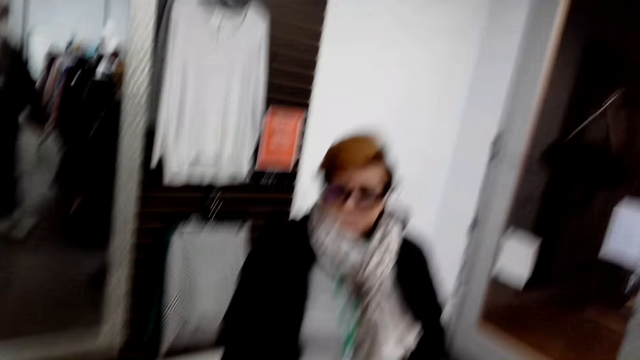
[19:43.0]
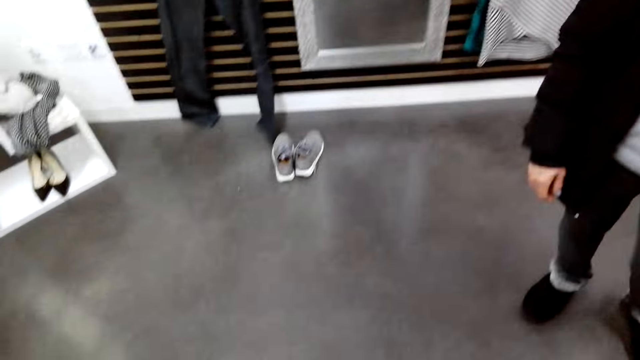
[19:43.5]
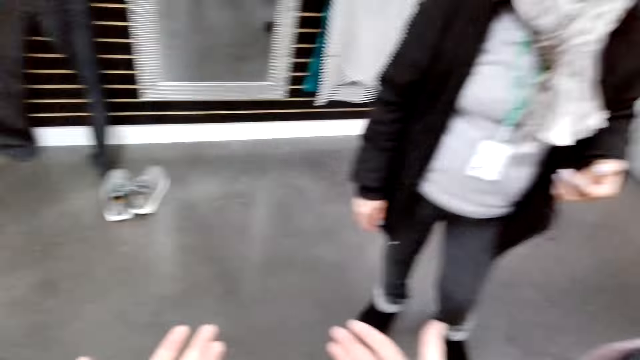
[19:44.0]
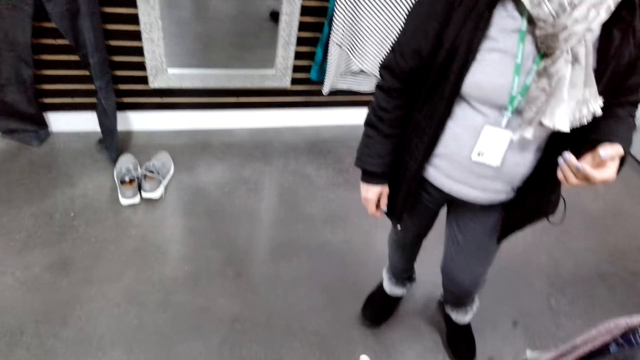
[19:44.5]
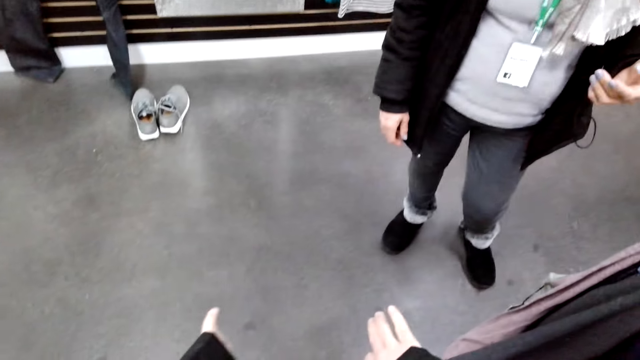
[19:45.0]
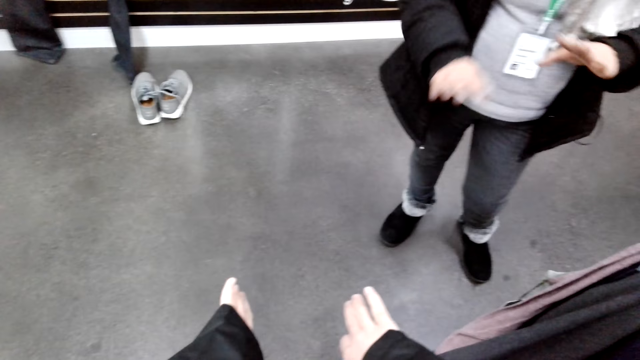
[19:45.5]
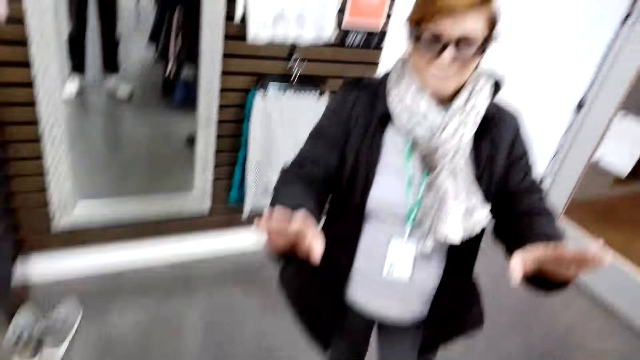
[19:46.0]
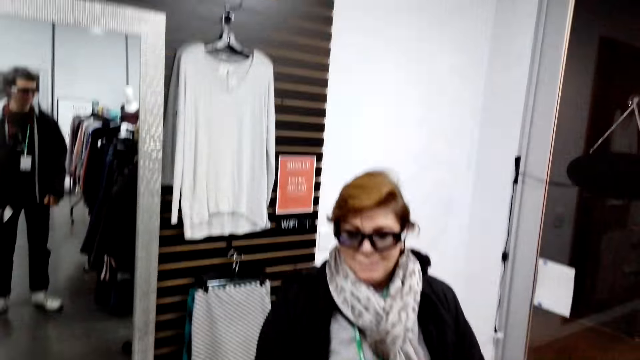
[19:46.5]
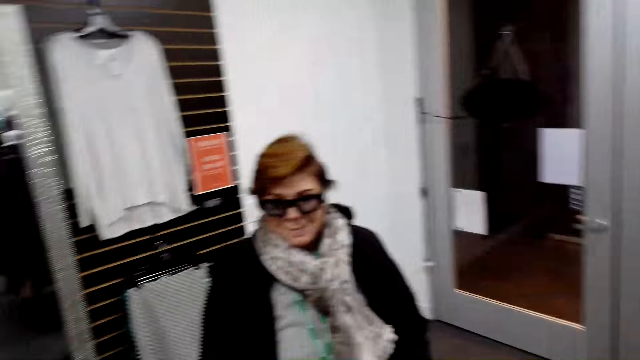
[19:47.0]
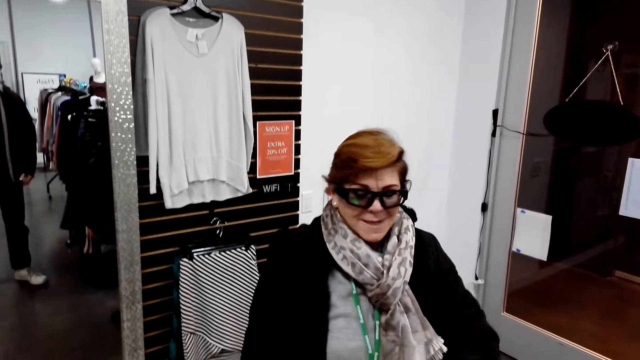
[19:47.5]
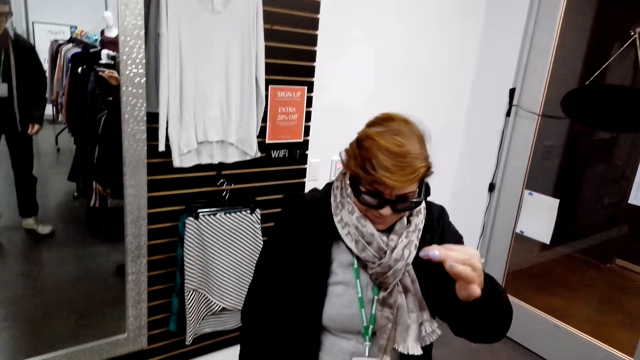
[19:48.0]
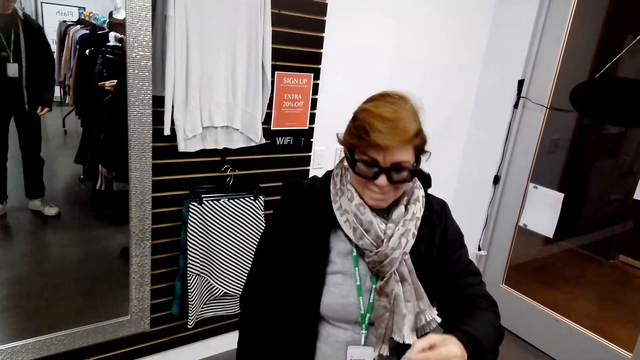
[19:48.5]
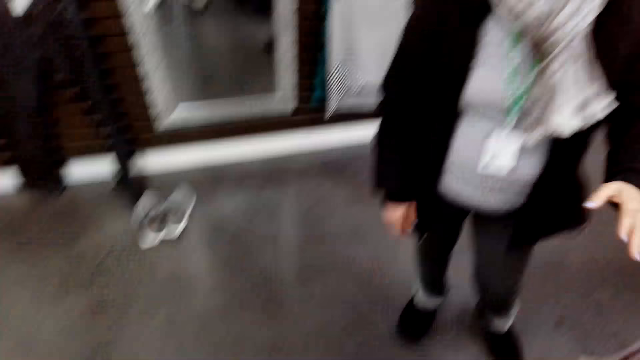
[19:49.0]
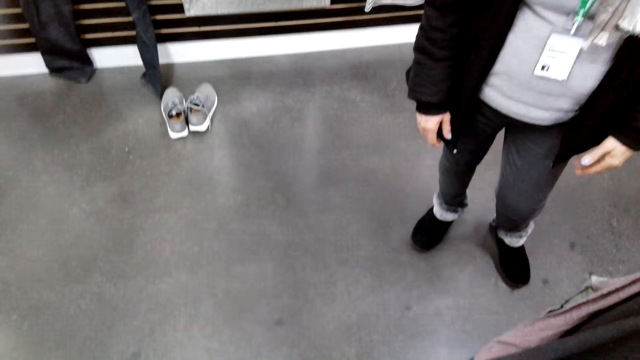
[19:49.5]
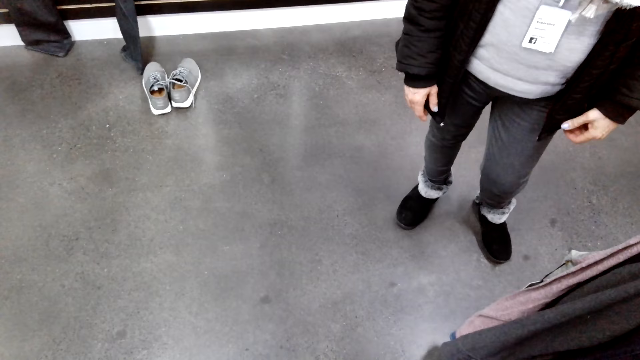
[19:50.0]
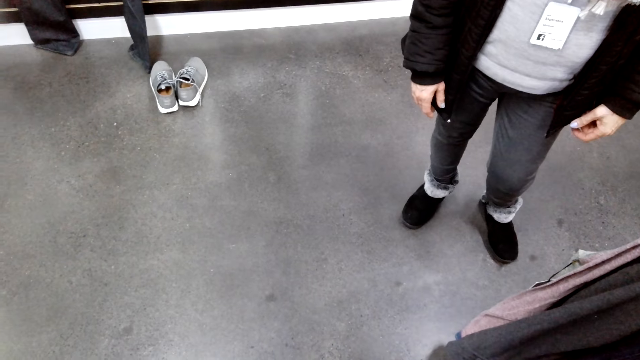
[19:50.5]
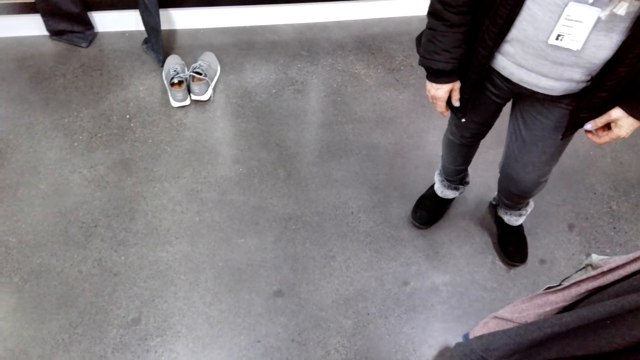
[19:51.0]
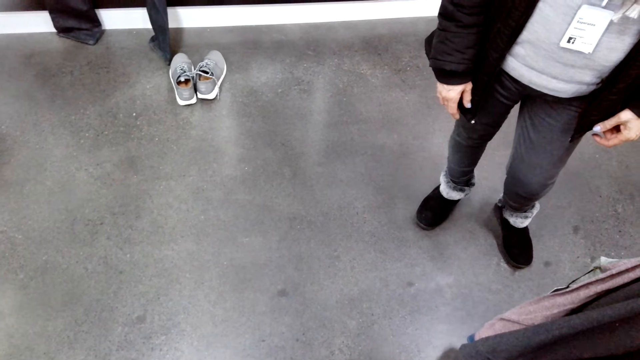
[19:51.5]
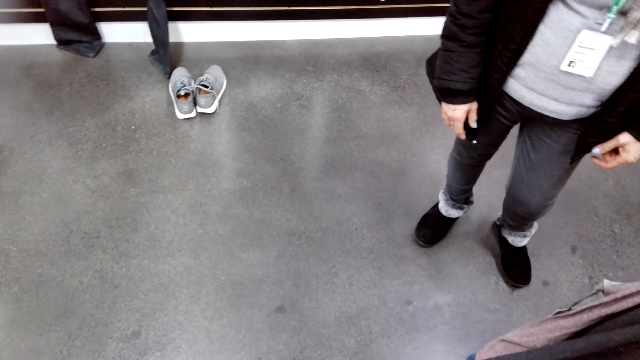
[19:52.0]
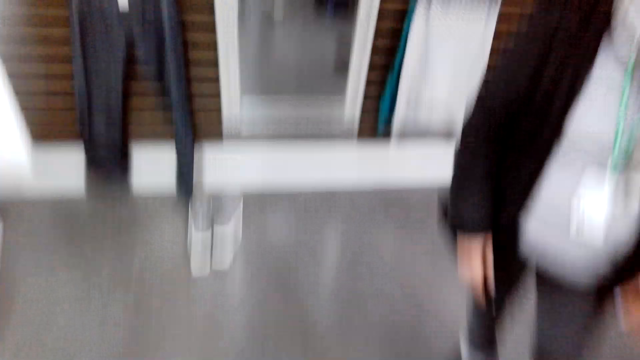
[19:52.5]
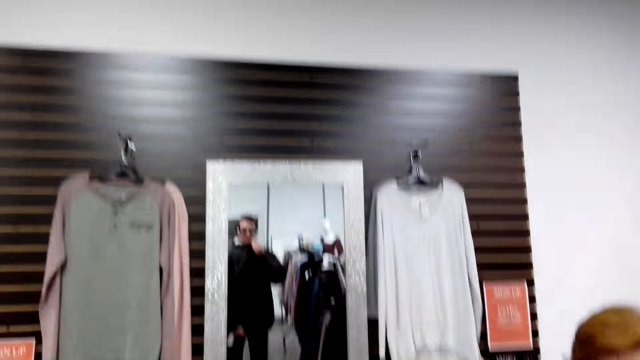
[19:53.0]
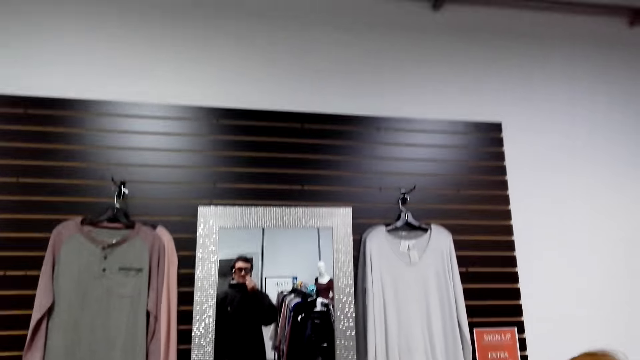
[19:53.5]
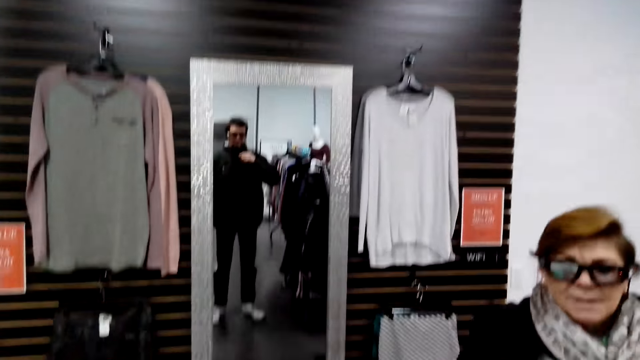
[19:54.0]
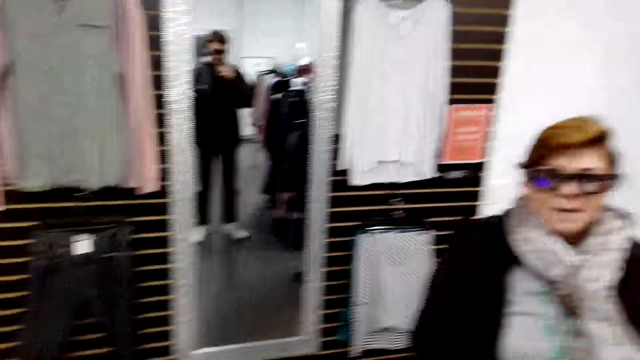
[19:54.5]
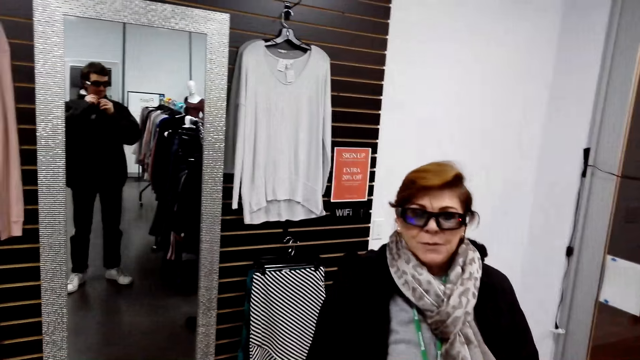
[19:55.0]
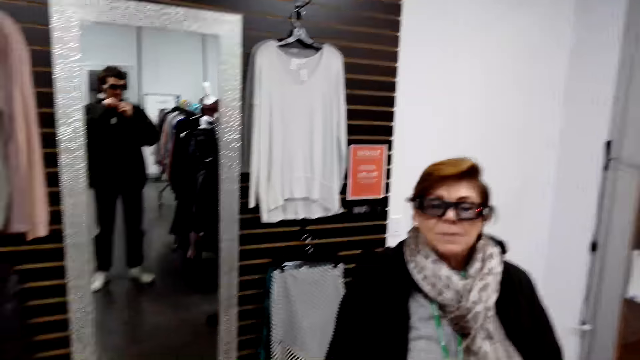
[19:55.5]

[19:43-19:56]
The camera wearer lifts hands. A woman sways hands. The woman lifts a hand. The camera wearer zips the jacket.

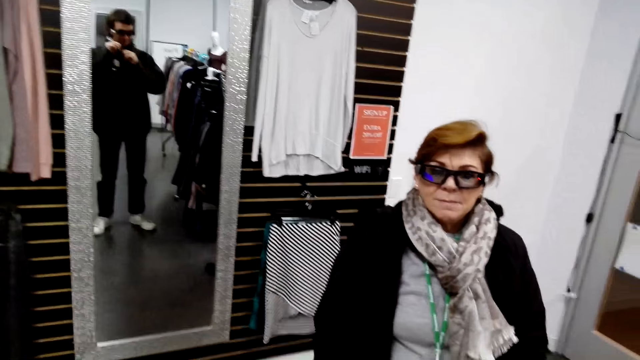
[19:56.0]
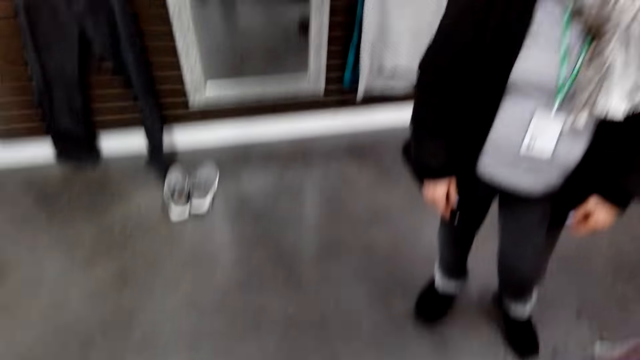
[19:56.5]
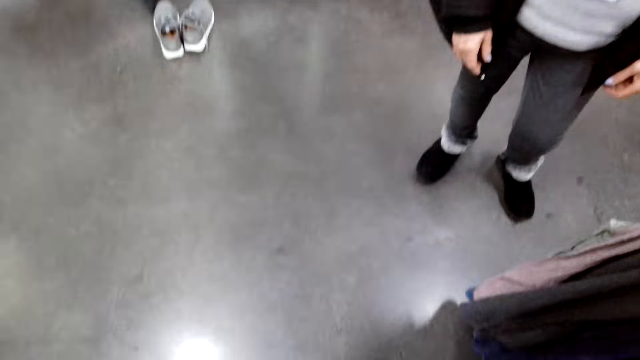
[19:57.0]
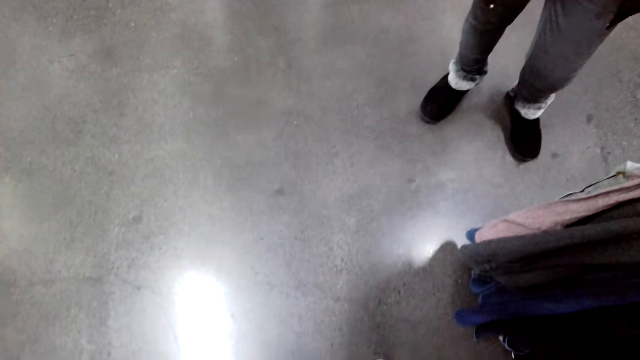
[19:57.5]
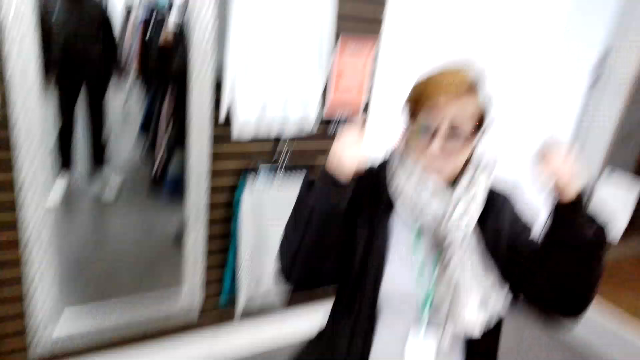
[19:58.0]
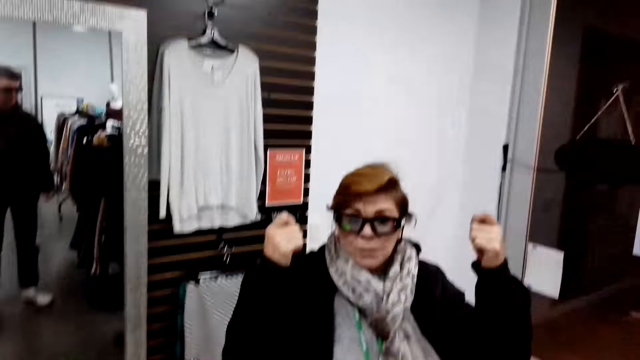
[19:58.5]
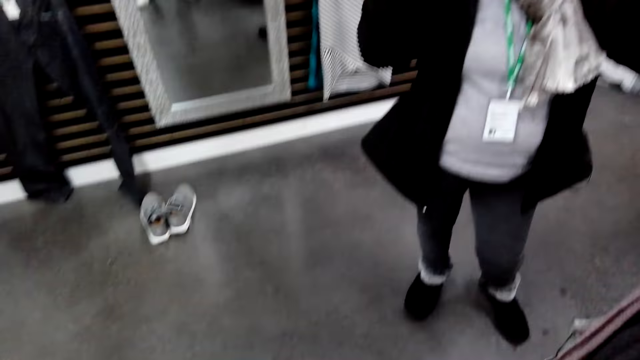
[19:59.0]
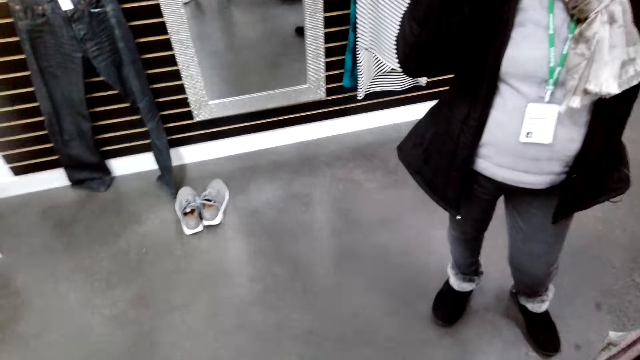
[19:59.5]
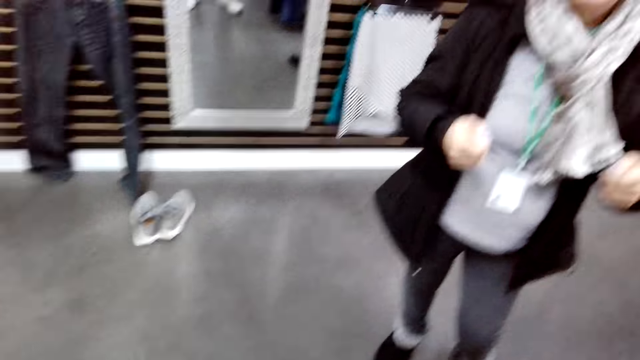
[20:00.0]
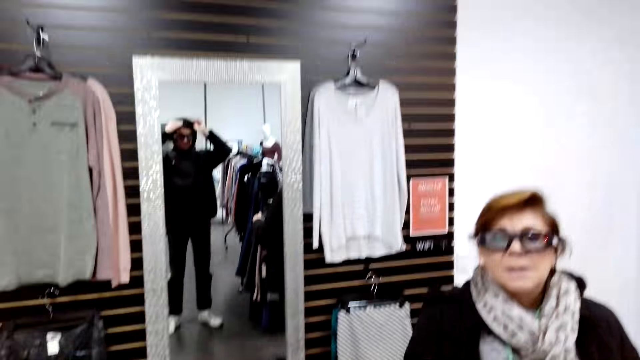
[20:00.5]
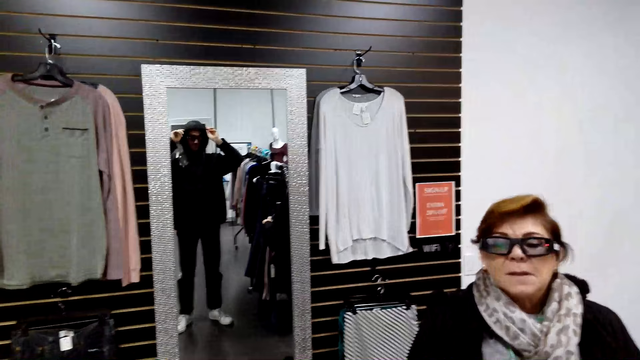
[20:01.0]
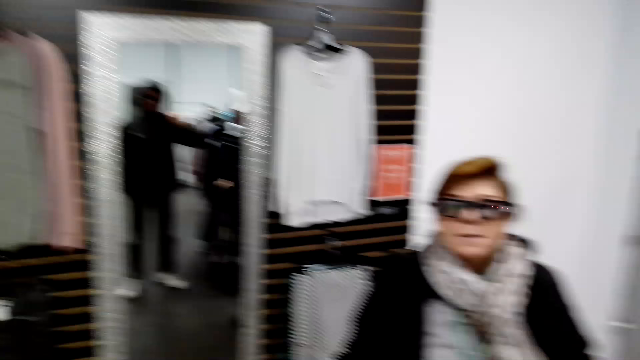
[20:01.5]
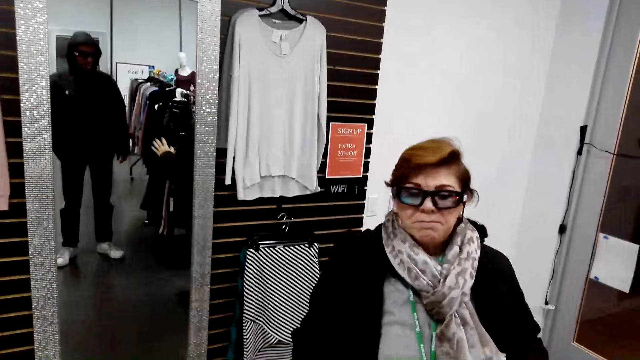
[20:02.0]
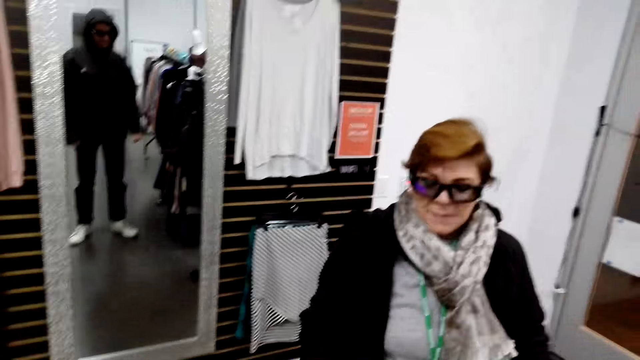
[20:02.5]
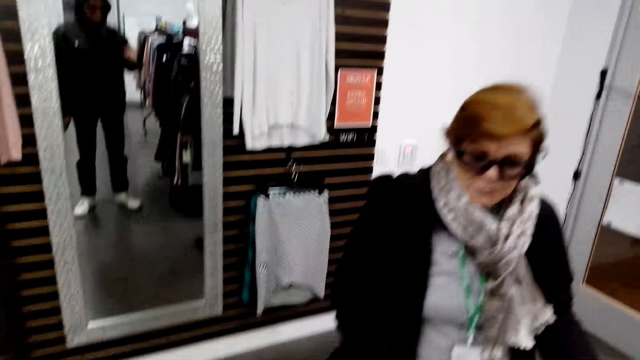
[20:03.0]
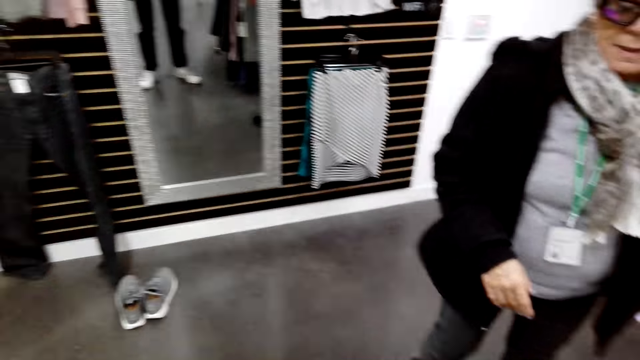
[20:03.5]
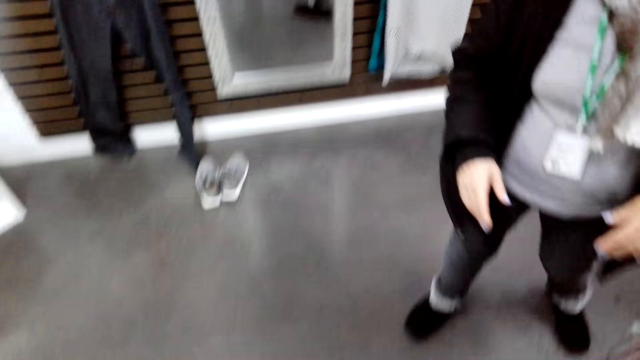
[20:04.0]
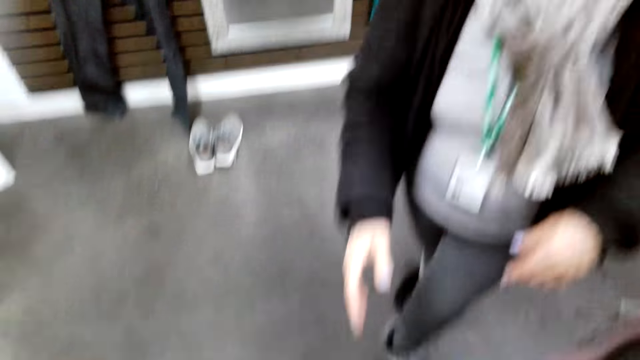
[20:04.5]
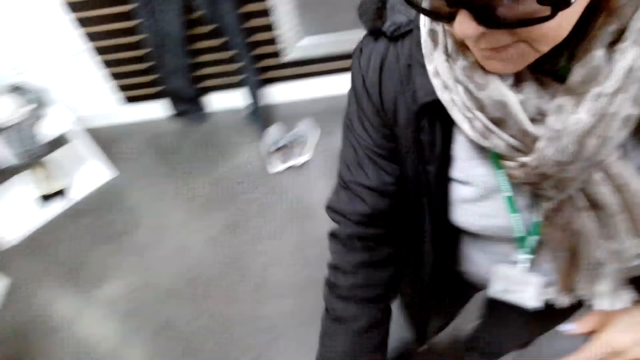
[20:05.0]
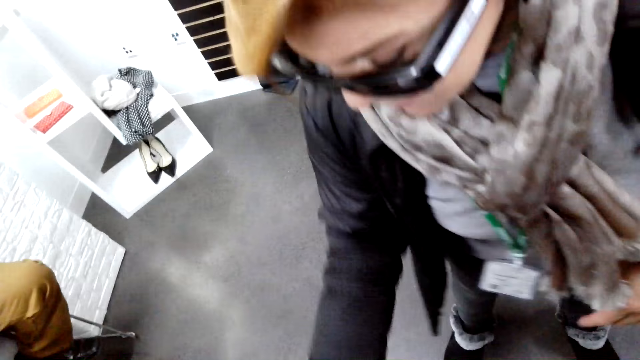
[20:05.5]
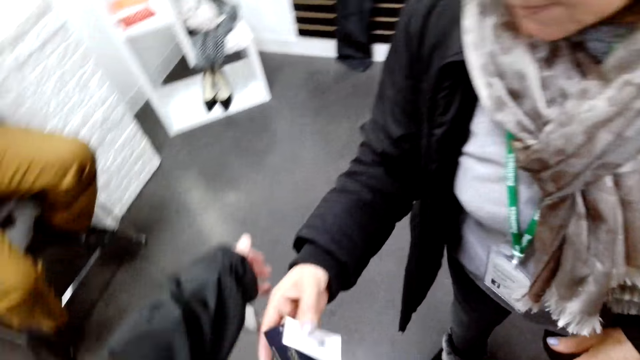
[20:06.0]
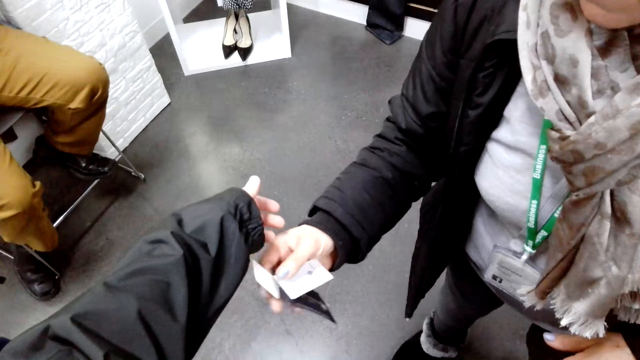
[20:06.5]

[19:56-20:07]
A woman lifts hands. The camera wearer puts on a jacket hat on the head. The woman walks in a room. The woman straightens a jacket on the camera wearer.
